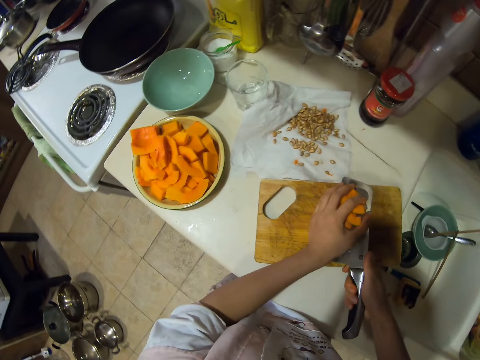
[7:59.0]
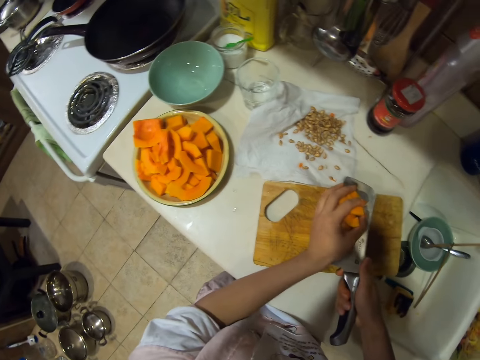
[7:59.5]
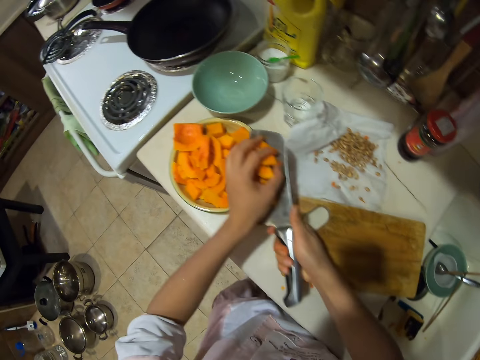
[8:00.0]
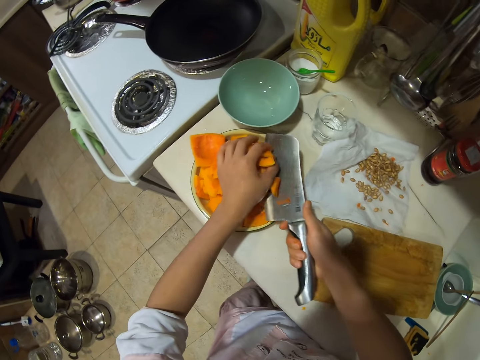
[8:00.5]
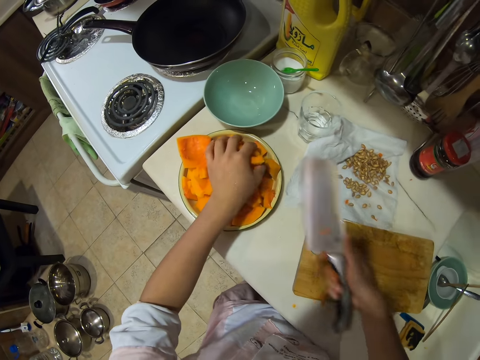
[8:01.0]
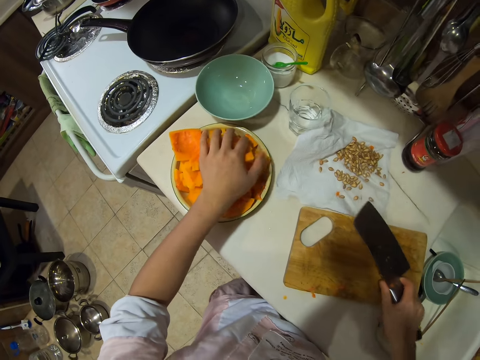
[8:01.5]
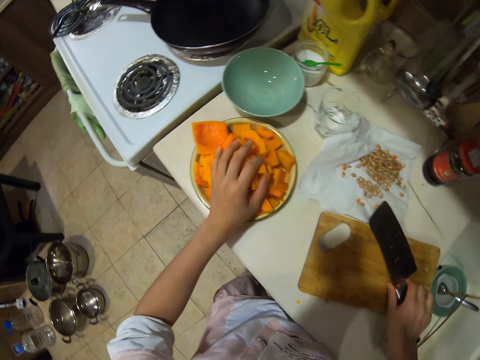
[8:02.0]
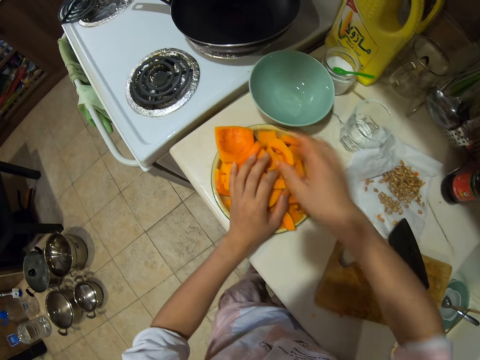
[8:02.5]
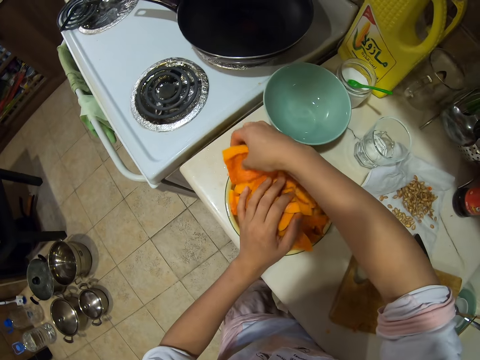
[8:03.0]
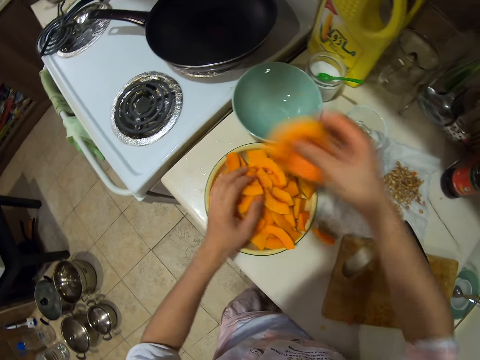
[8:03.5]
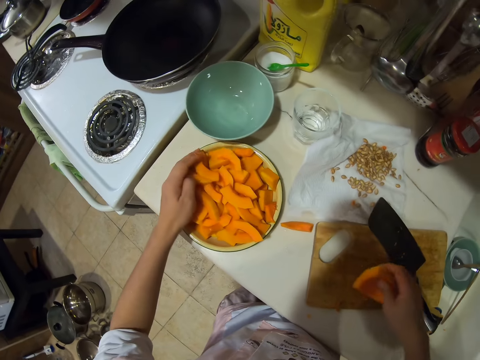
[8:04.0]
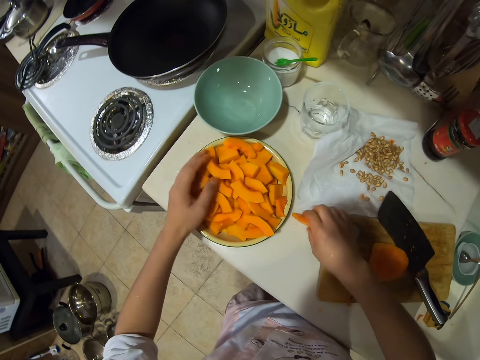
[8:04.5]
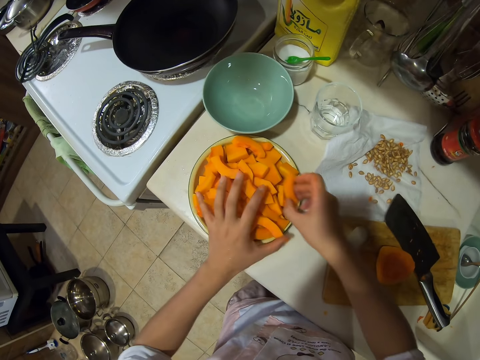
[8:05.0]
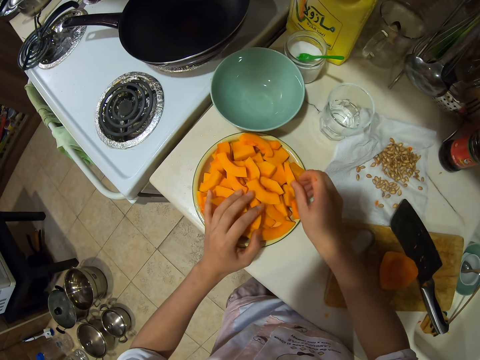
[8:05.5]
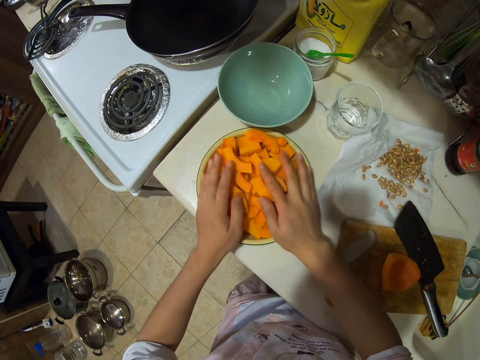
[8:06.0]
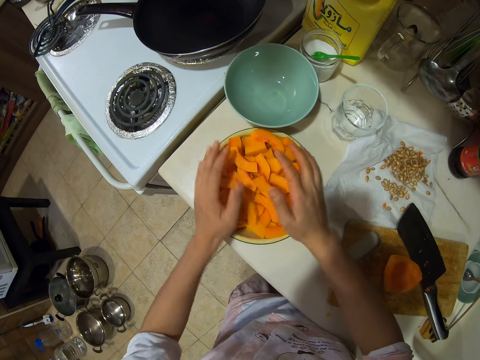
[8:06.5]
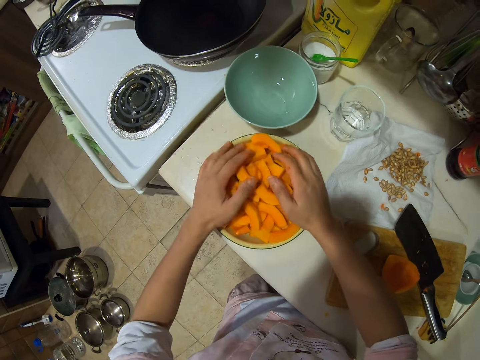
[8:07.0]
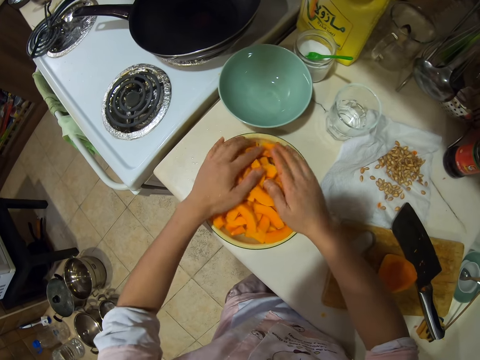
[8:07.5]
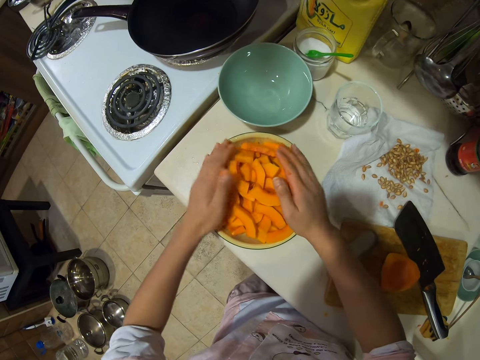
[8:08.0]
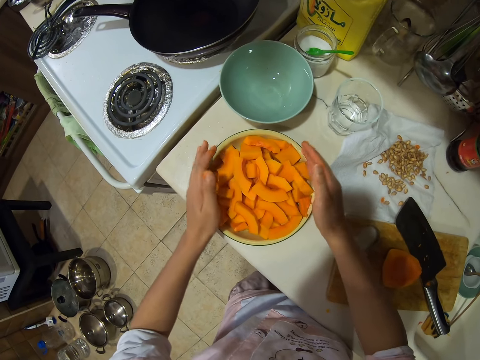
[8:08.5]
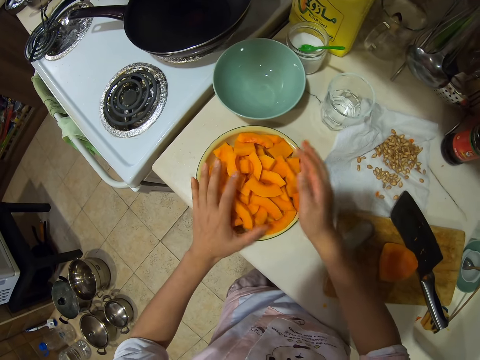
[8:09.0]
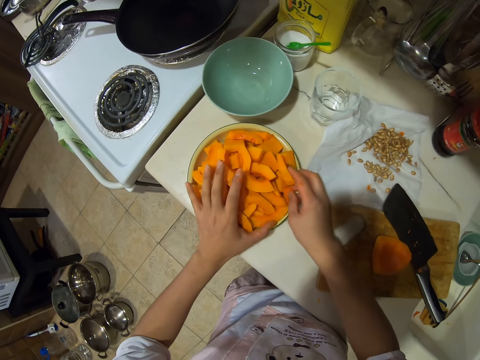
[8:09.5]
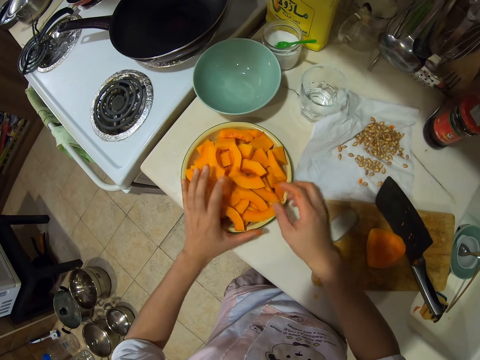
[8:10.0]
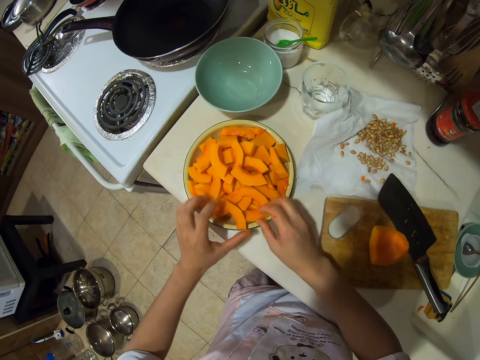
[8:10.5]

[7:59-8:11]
The camera wearer picks pumpkins with the knife. They put the chopped pumpkin on the plate. They put the knife down. They pick the pumpkin and place the pumpkin on the chopping board. They arrange the chopped pumpkins in the plate. They arrange the chopped pumpkins in the plate again.

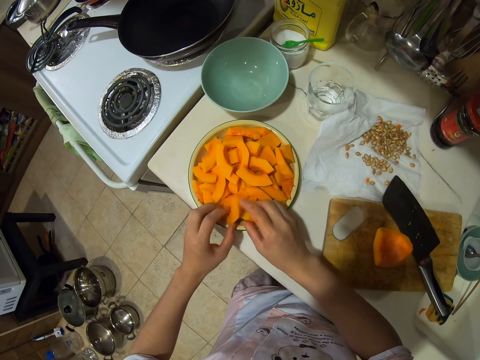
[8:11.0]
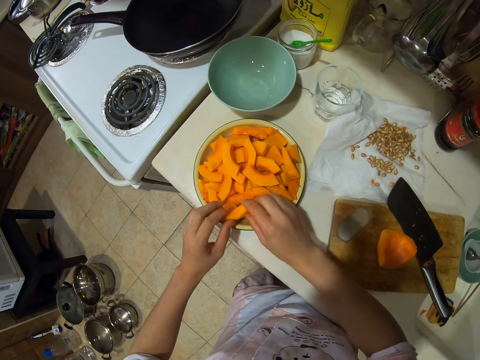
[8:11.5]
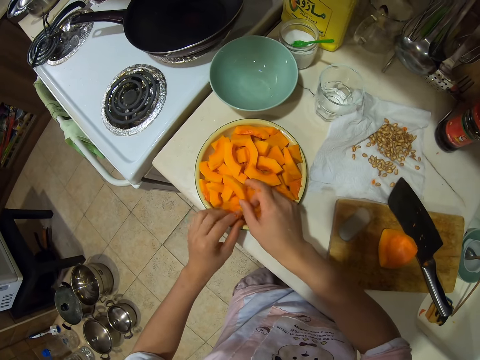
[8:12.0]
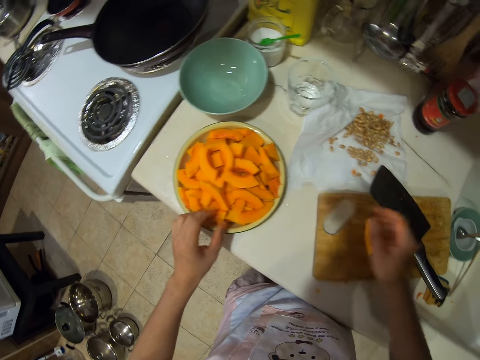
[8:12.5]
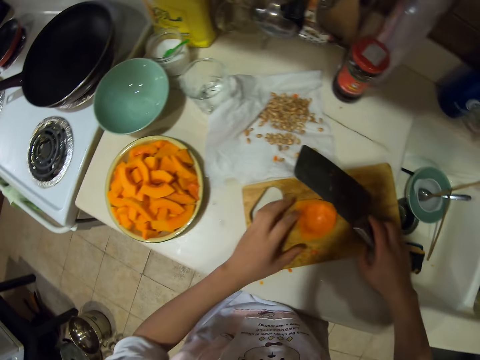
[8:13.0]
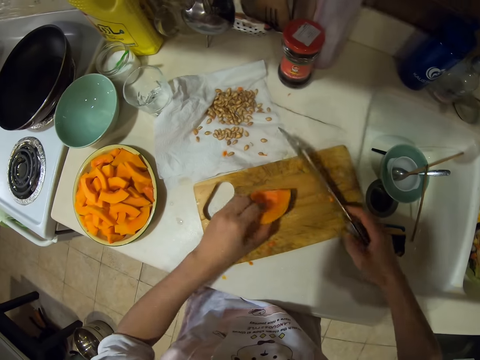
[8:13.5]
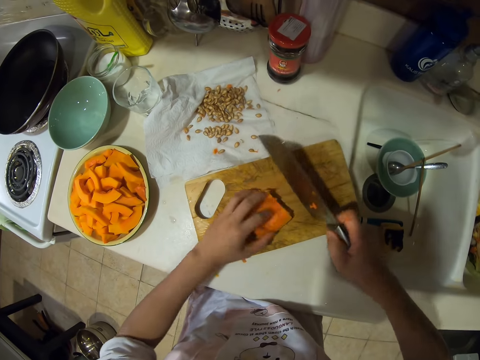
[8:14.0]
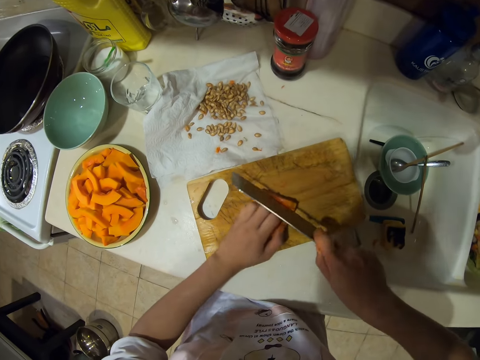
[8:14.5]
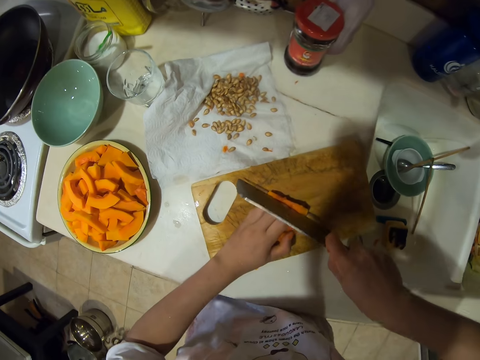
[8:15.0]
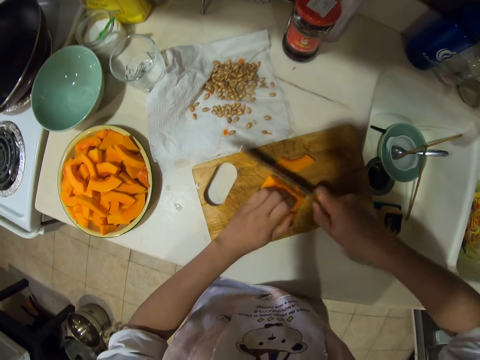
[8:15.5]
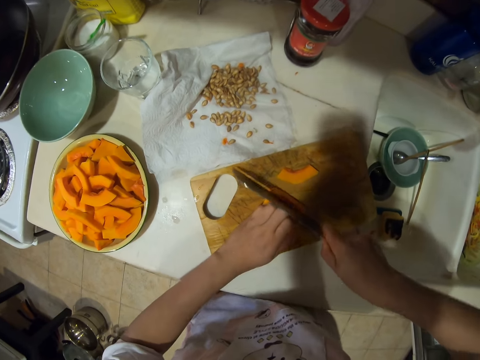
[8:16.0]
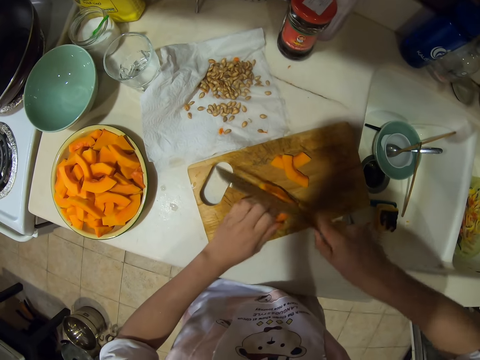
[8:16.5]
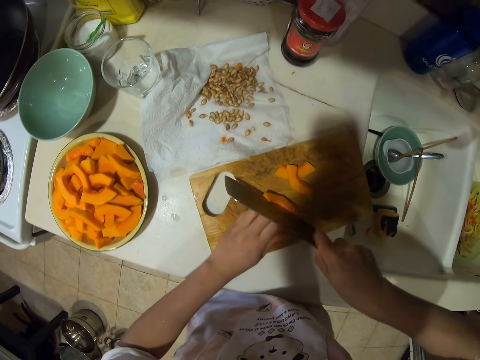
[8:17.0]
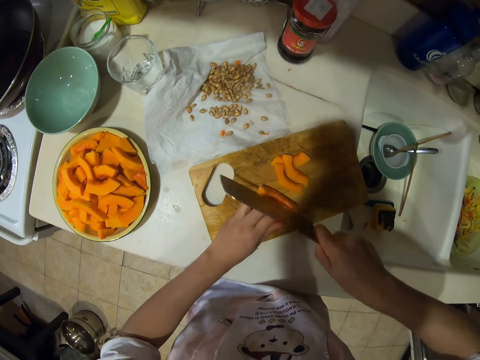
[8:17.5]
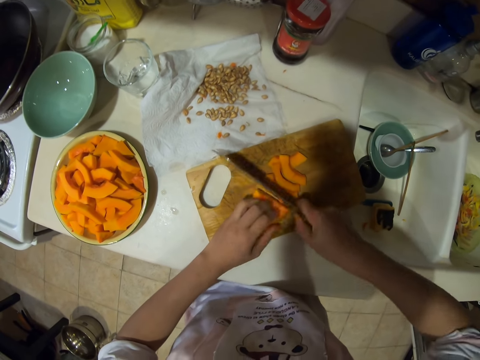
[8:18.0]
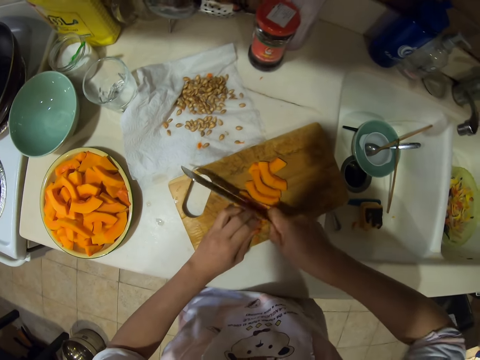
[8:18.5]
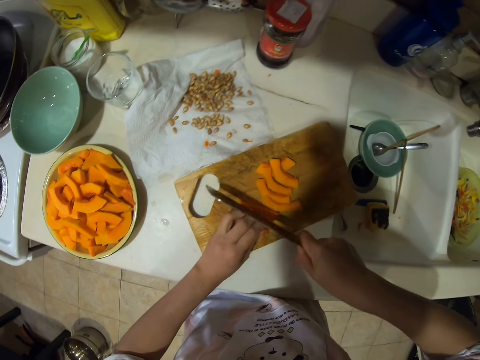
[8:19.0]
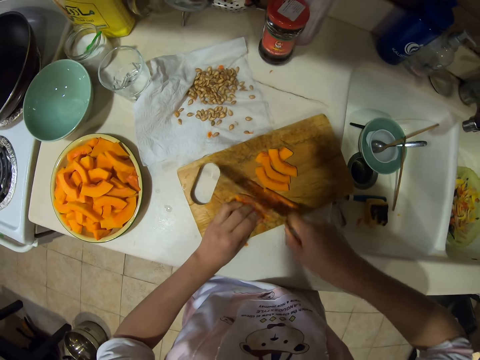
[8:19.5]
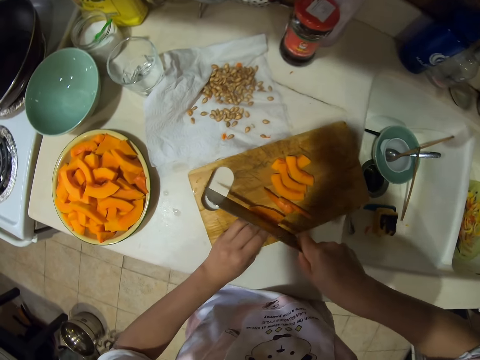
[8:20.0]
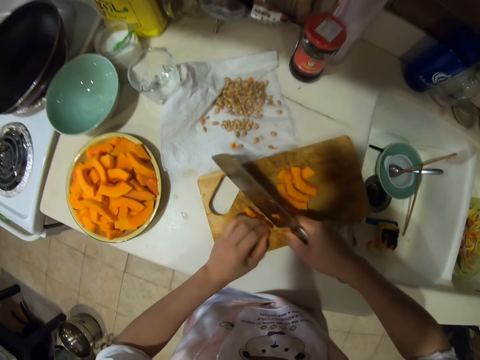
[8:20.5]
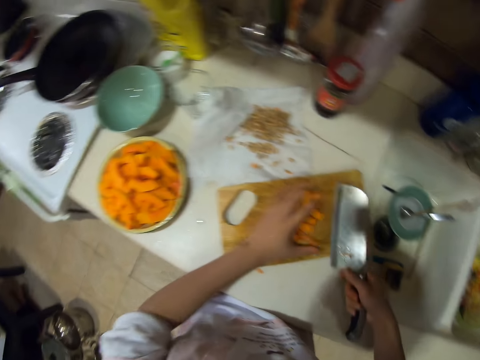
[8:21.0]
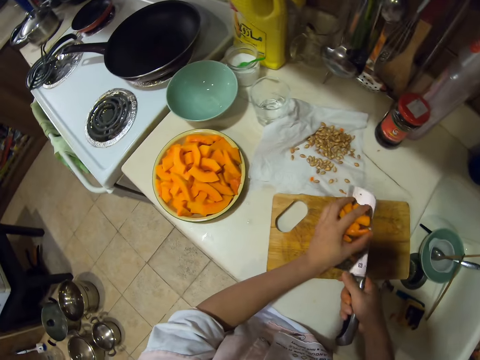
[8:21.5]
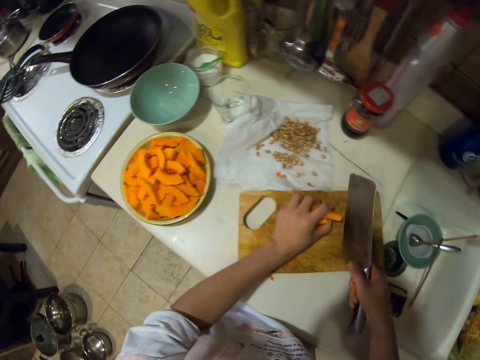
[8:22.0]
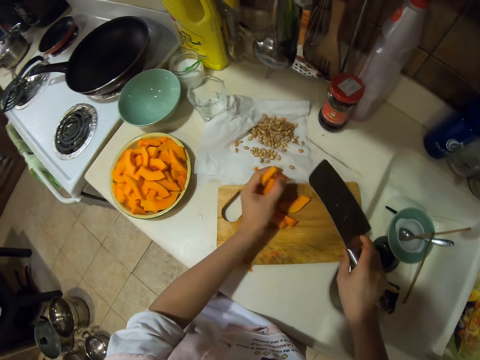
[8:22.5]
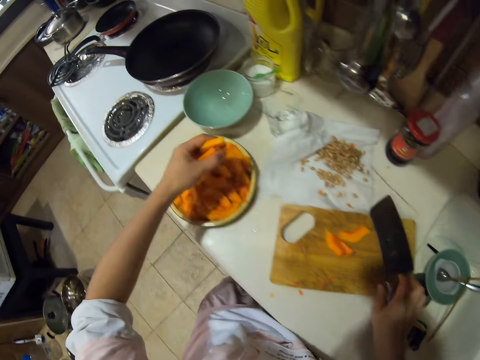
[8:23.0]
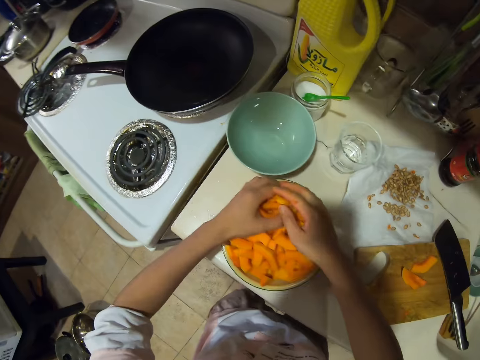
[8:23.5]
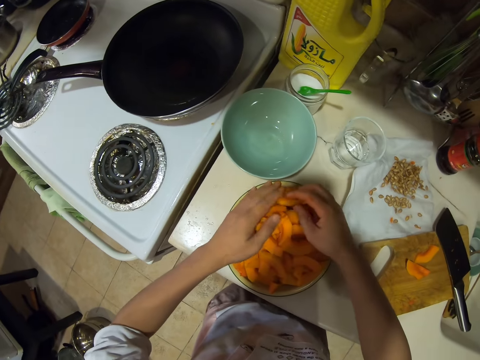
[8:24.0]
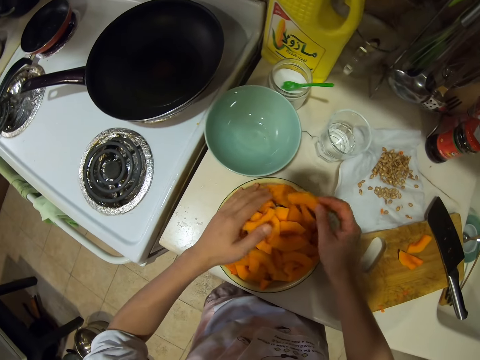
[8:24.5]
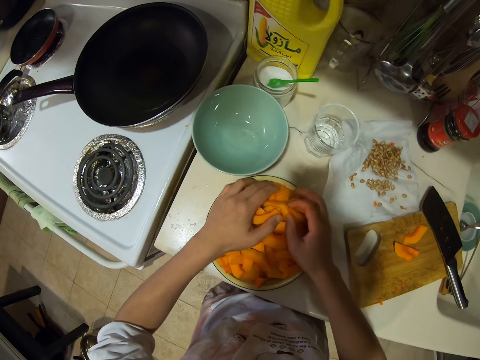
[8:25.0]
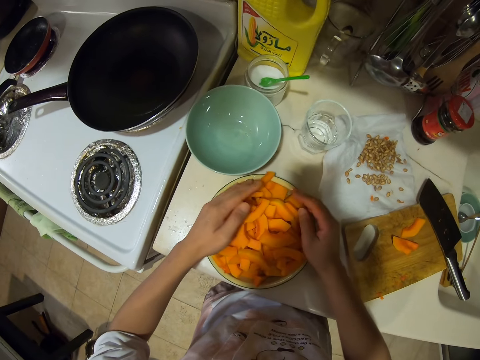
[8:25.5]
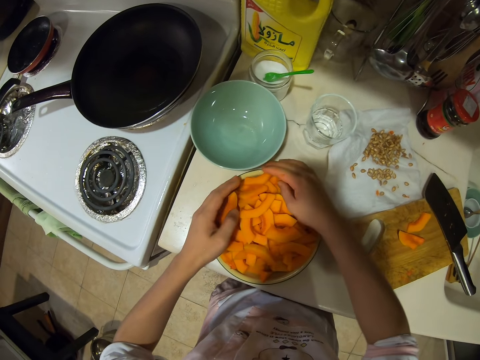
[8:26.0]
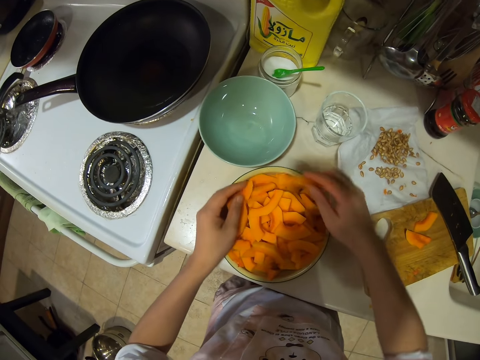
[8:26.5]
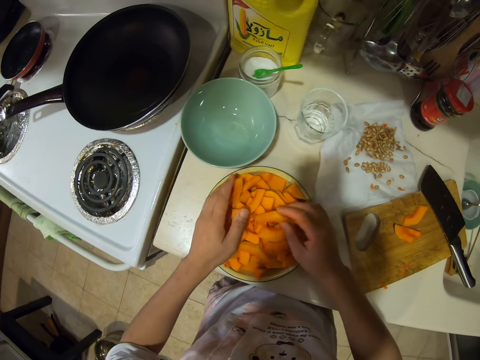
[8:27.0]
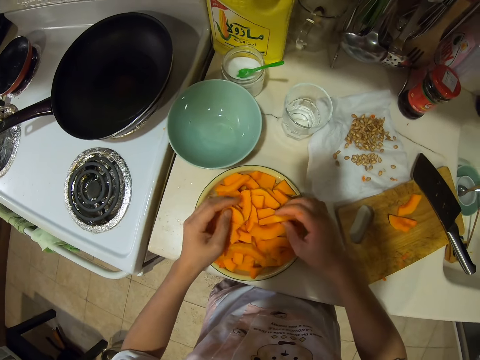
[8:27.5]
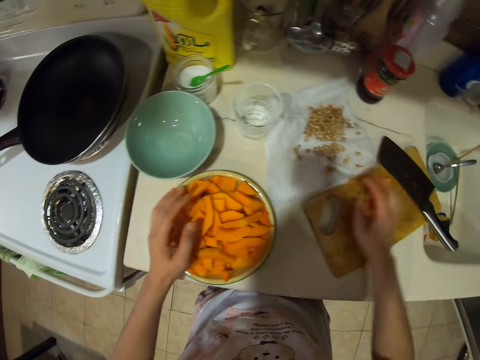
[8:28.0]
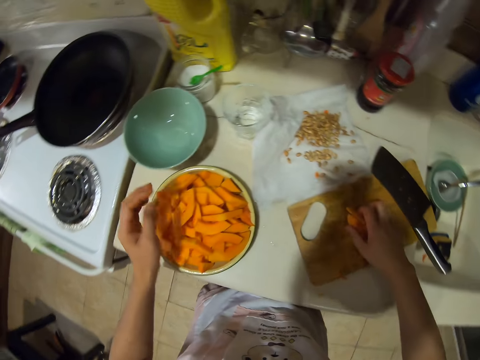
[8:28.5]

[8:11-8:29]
The camera wearer arranges chopped pumpkins in the plate. They pick the knife and pick up the pumpkin. They cut the pumpkin into pieces. They chop the pumpkin again. They pick the chopped pumpkins. They put the knife down. They put the chopped pumpkin on the plate. They arrange the chopped pumpkins in the plate. They arrange the chopped pumpkins in the plate again.
